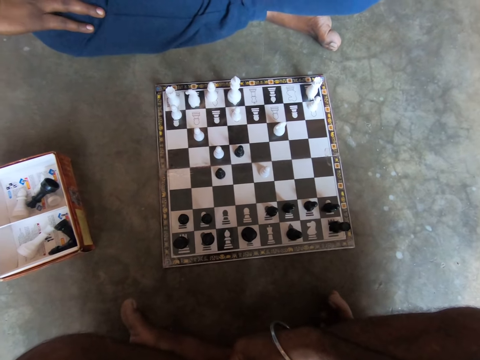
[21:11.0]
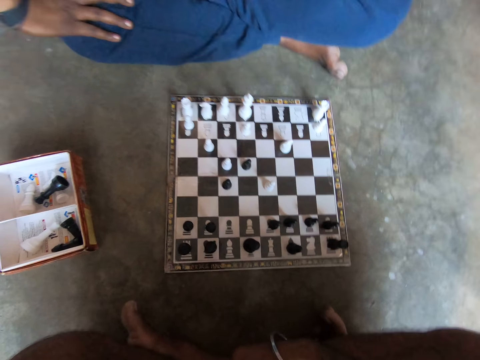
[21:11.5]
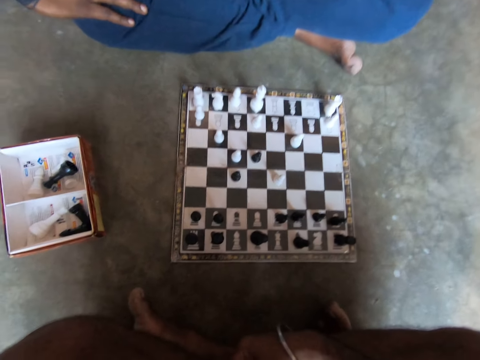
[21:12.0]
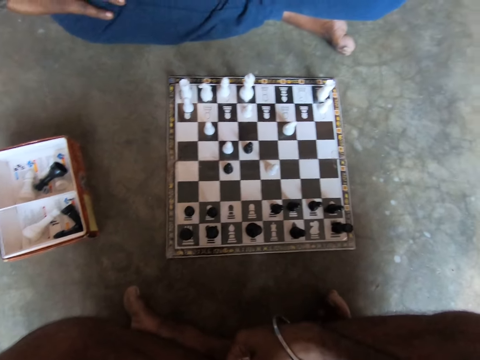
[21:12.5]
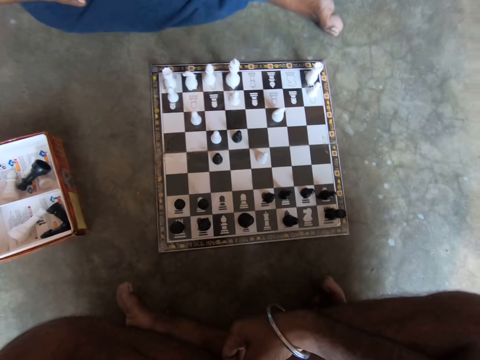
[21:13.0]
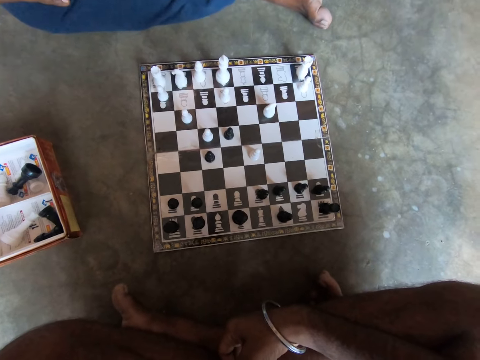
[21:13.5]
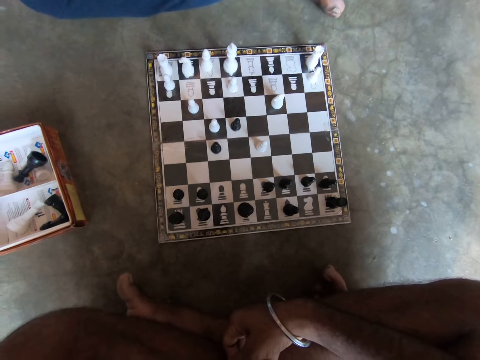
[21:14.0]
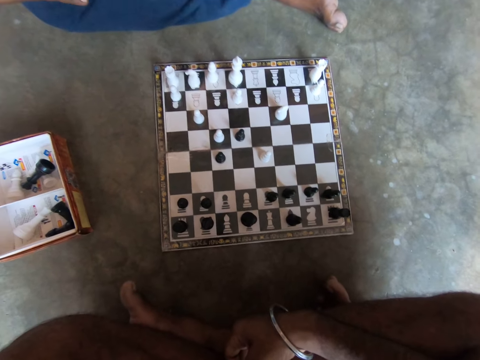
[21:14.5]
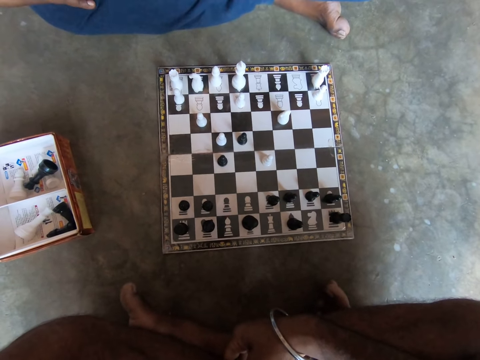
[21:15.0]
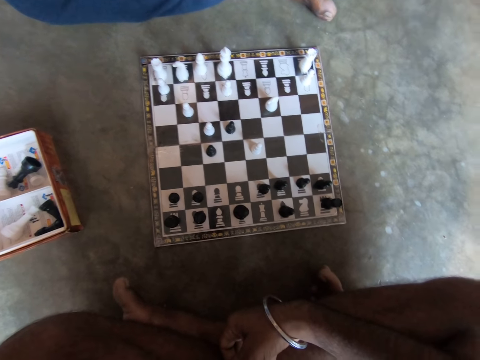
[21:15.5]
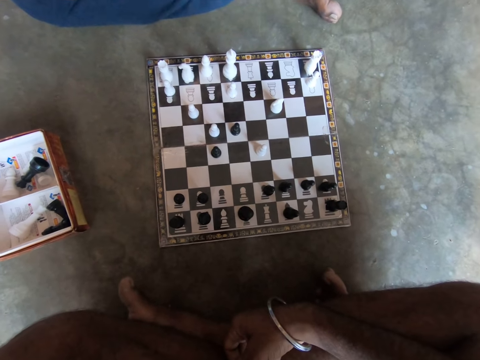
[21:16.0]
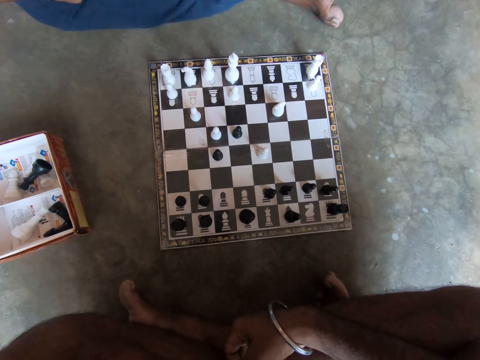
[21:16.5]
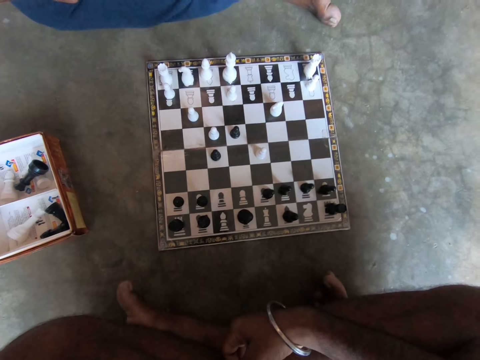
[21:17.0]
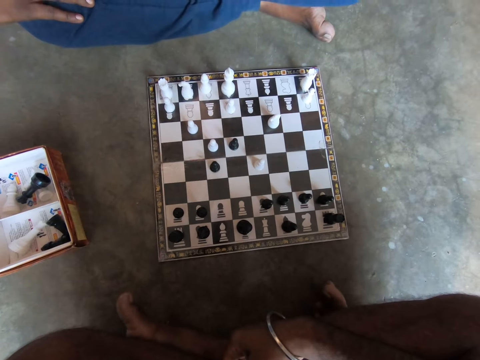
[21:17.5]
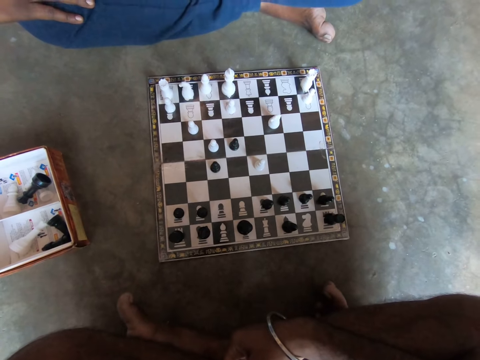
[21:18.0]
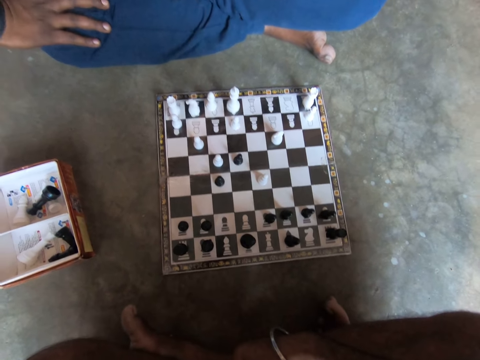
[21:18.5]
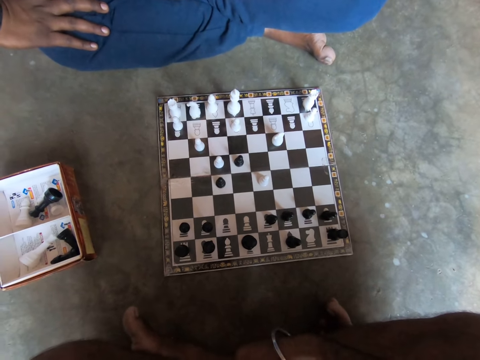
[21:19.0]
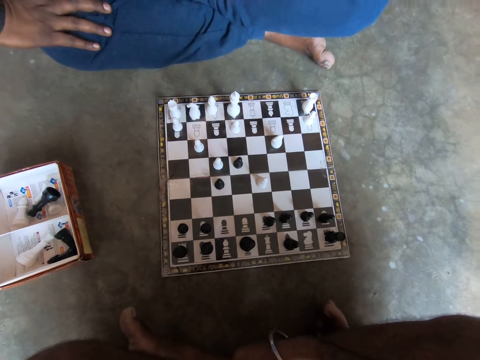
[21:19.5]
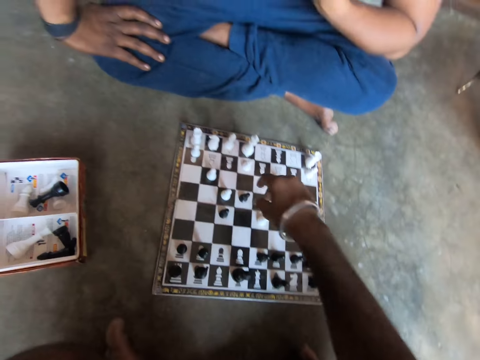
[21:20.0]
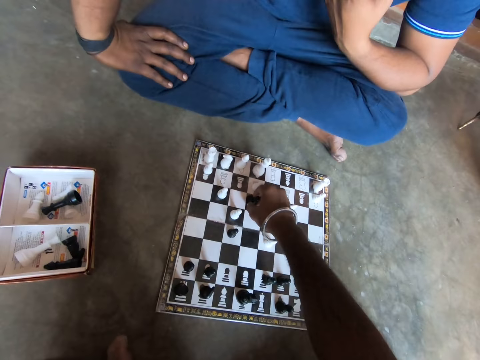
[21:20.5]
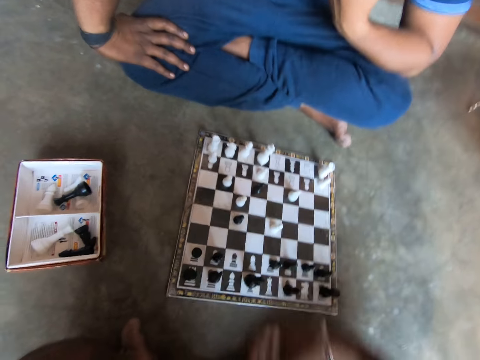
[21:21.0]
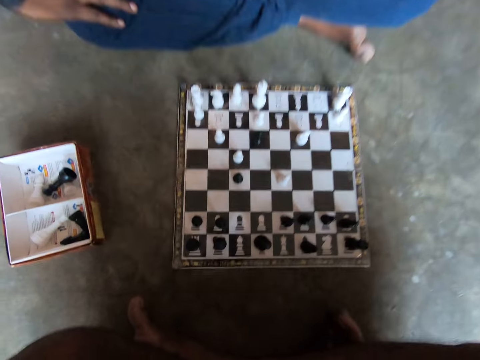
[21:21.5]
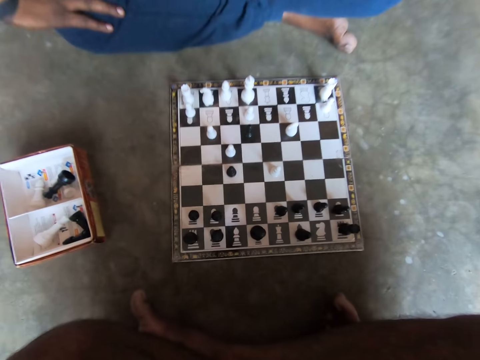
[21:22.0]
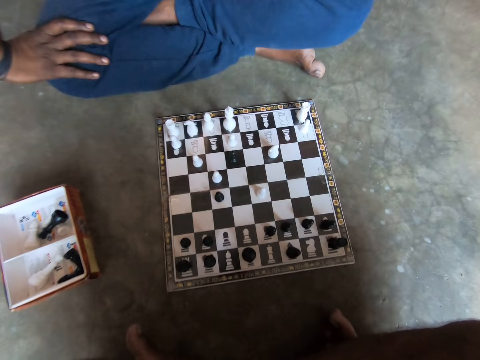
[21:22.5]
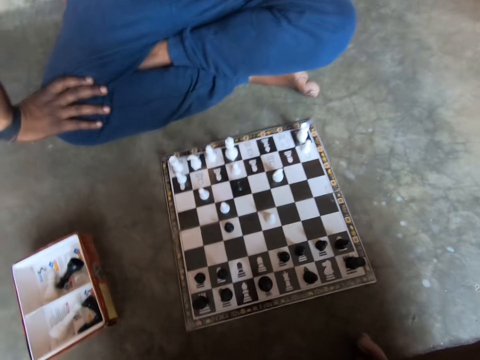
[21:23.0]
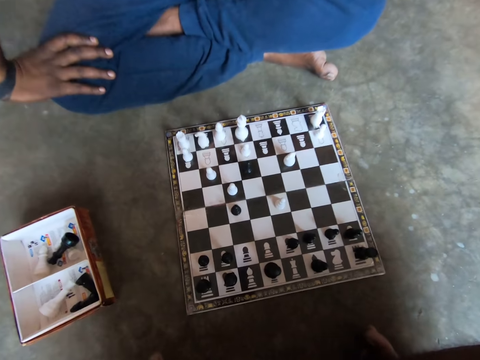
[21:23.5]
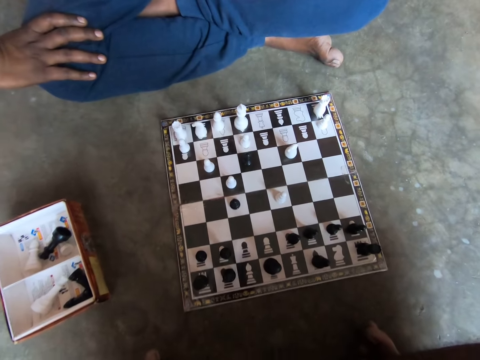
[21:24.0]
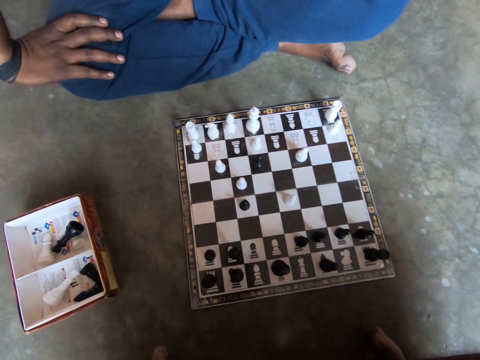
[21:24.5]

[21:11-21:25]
A man touches his knee. The camera wearer plays a chess piece on the chessboard with his right hand. He holds the chess piece and lifts his hand.

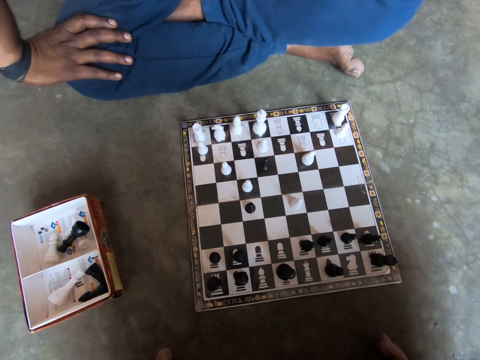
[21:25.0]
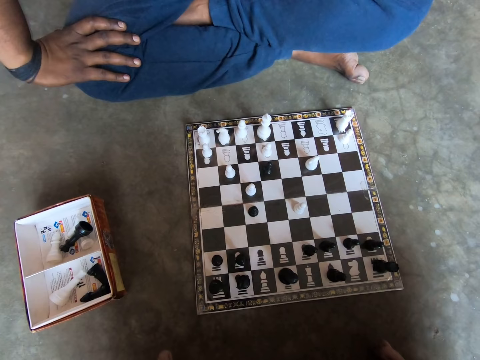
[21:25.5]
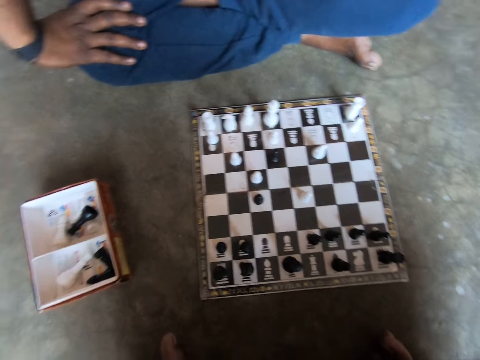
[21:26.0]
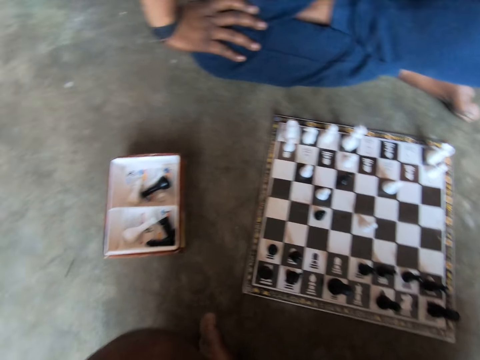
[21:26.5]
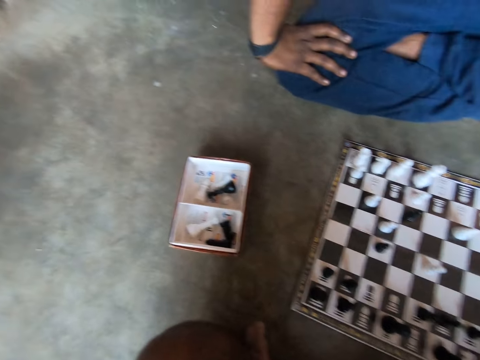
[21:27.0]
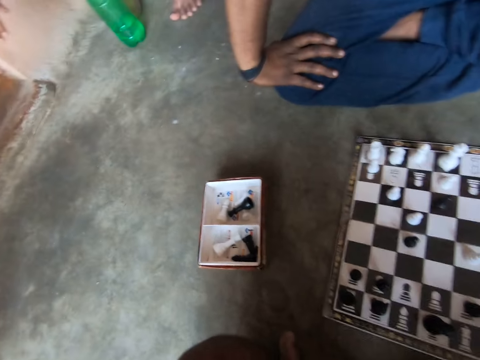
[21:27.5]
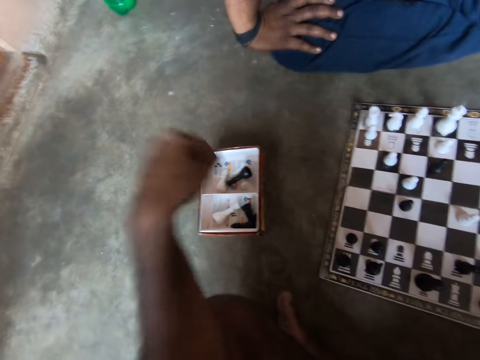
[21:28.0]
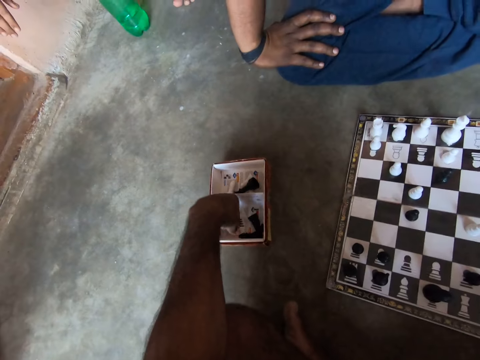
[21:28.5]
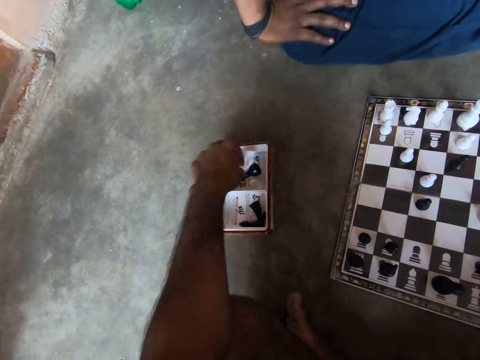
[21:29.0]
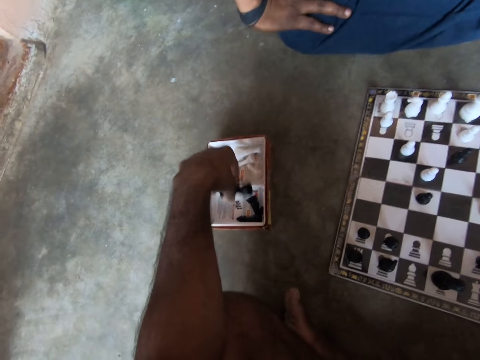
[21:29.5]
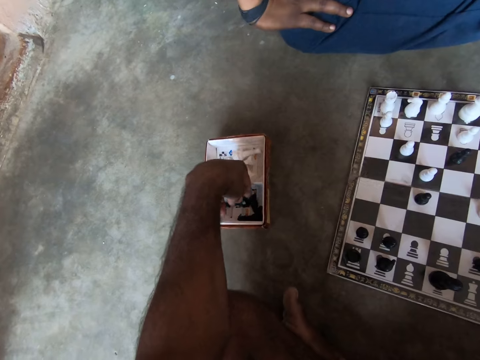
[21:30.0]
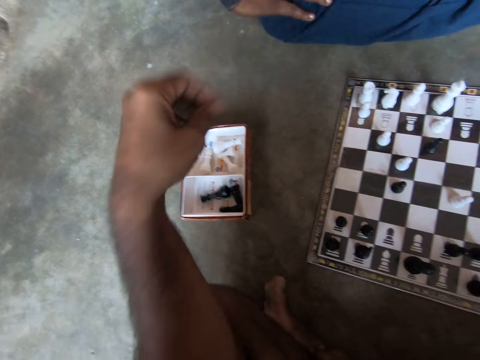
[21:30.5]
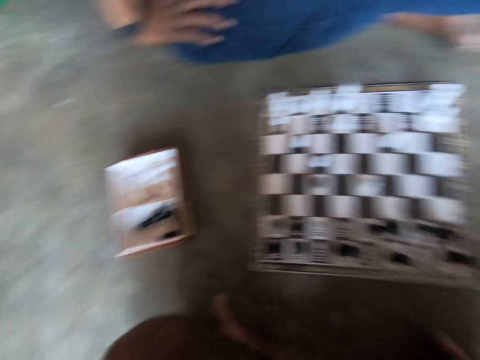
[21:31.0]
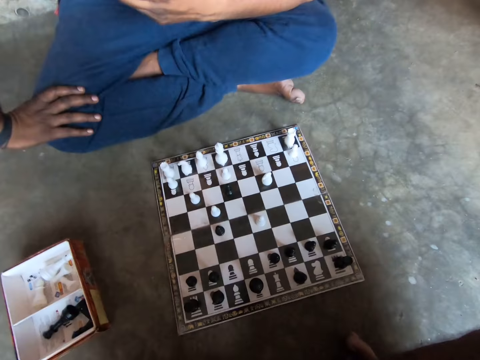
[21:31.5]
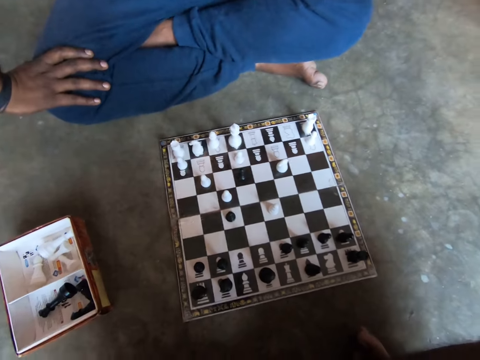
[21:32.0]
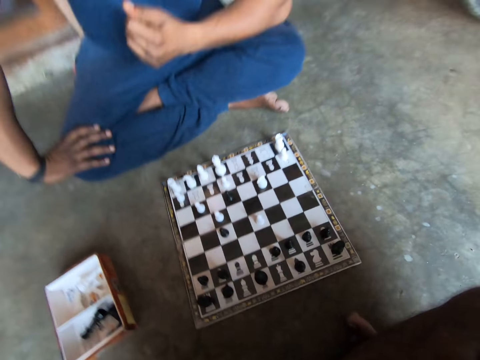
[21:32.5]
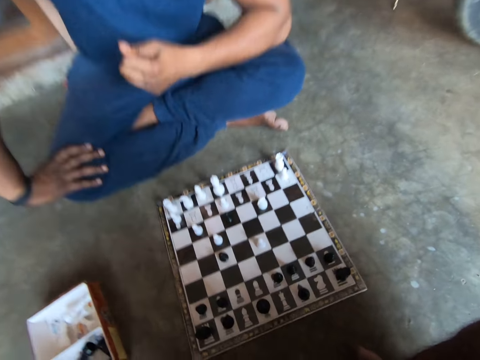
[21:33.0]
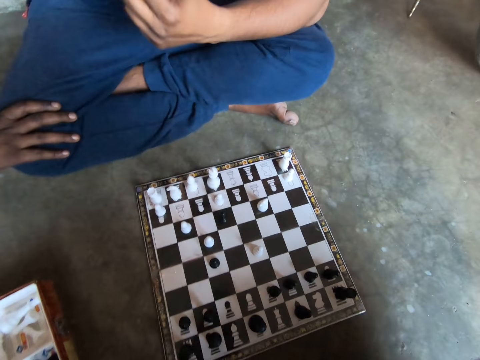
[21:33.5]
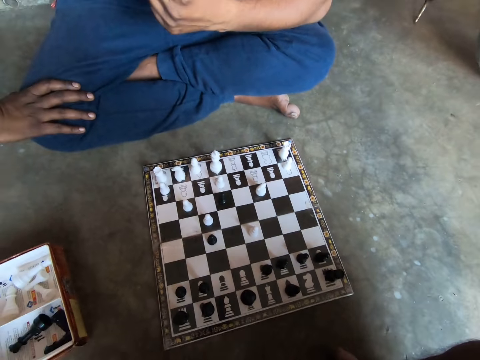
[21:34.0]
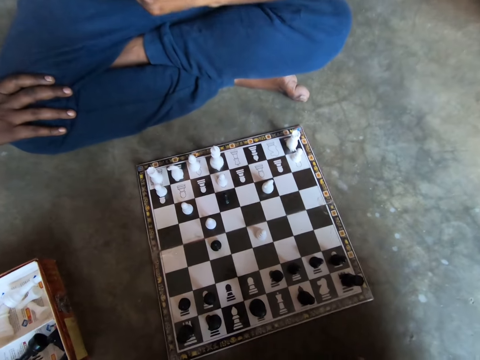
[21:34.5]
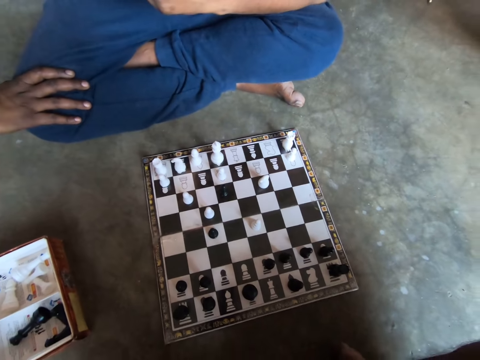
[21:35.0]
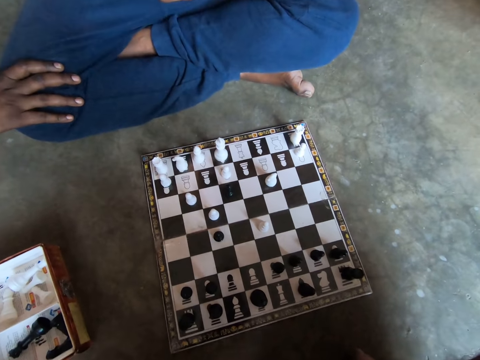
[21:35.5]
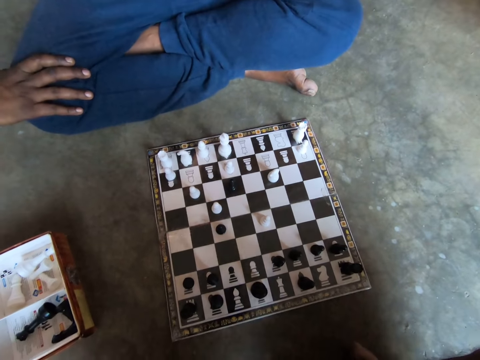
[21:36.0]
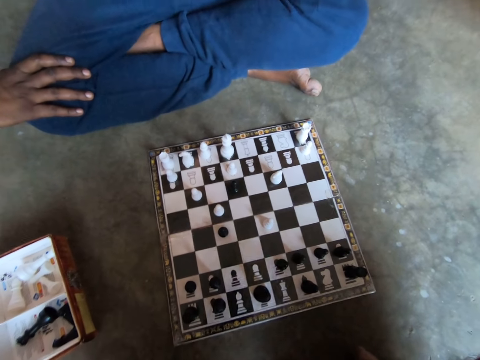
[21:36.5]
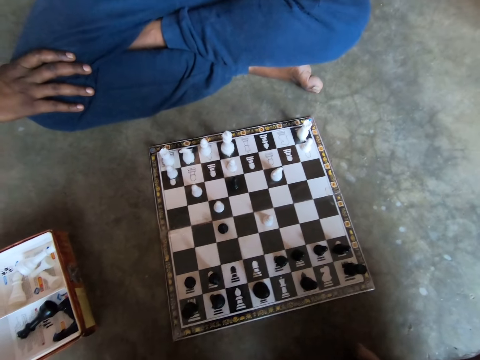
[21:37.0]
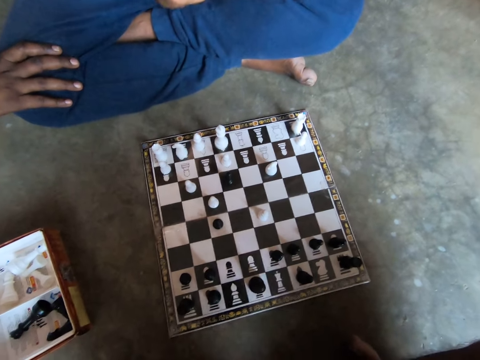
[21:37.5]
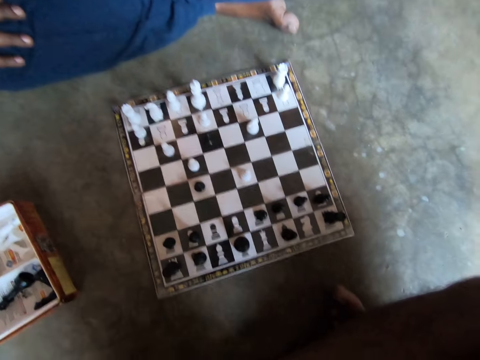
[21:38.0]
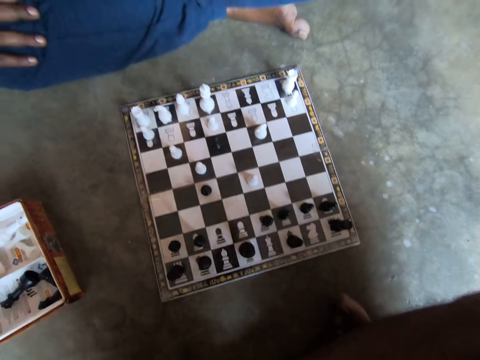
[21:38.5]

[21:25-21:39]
The camera wearer looks at the box. He sorts the chess pieces in the small container with his left hand. He lifts his hand and touches his nose with his left hand. He looks at the chessboard.
